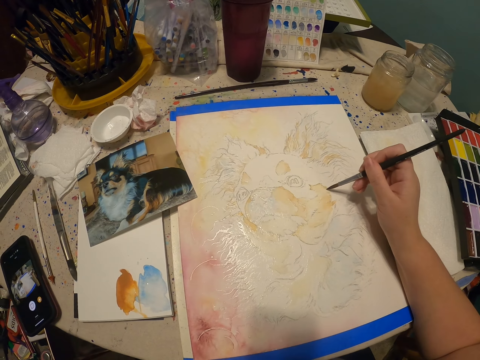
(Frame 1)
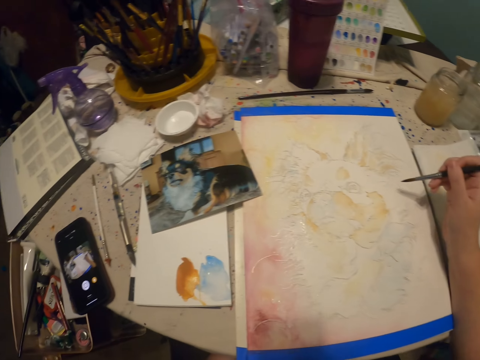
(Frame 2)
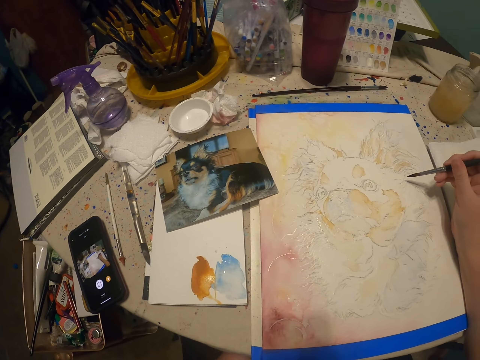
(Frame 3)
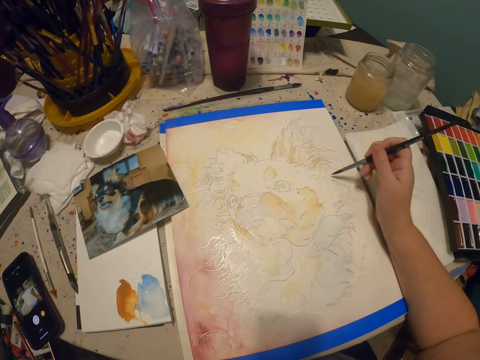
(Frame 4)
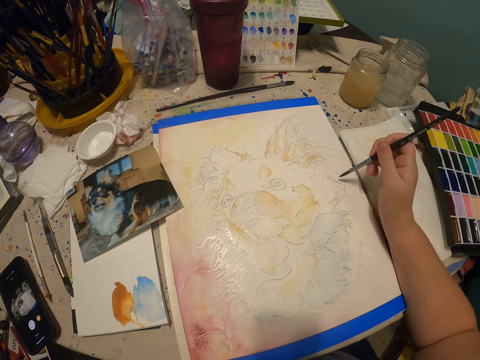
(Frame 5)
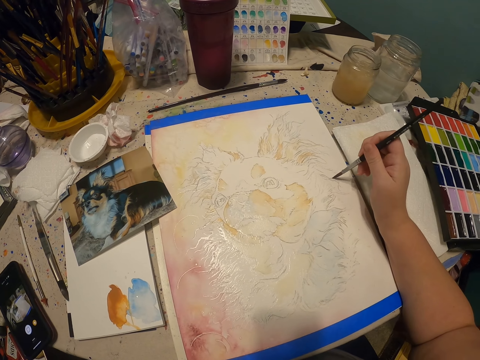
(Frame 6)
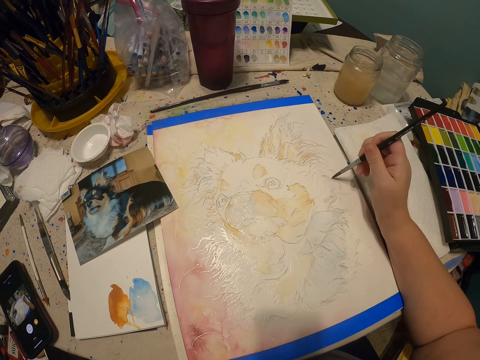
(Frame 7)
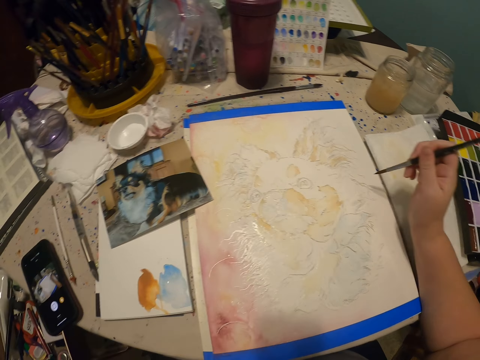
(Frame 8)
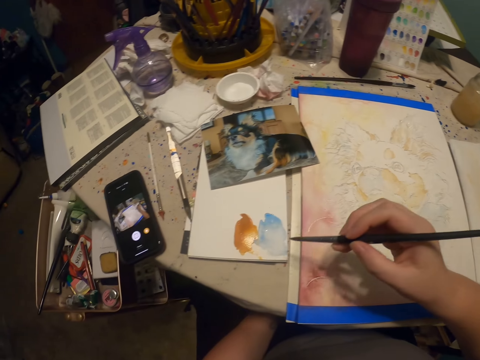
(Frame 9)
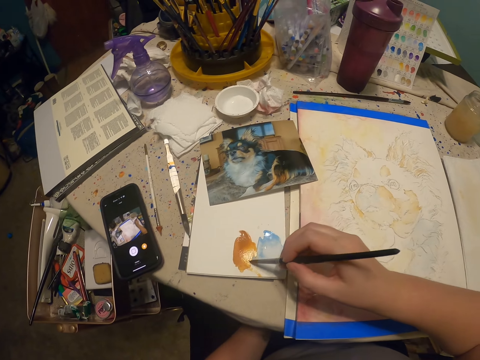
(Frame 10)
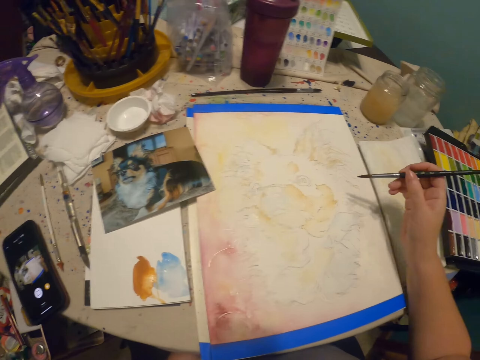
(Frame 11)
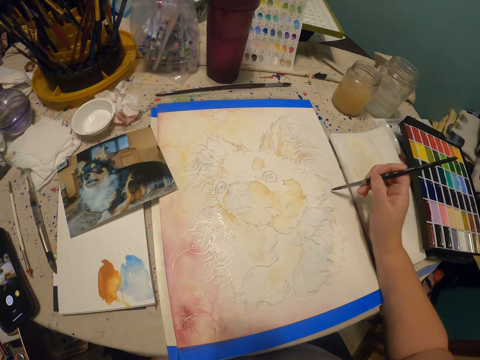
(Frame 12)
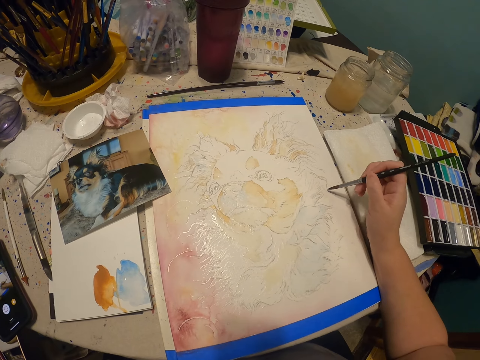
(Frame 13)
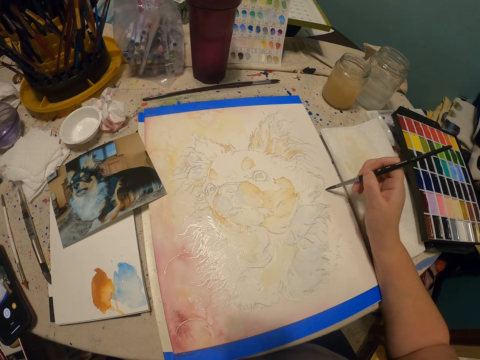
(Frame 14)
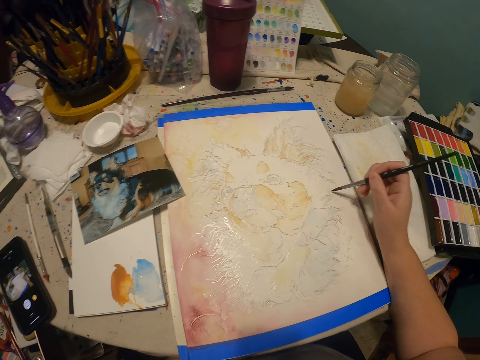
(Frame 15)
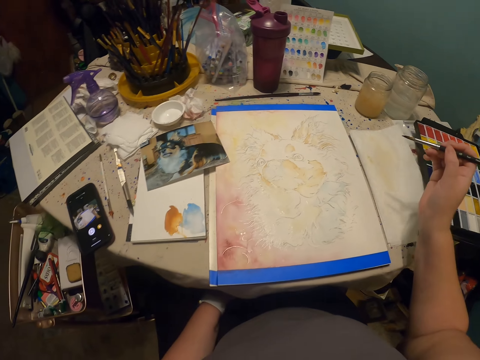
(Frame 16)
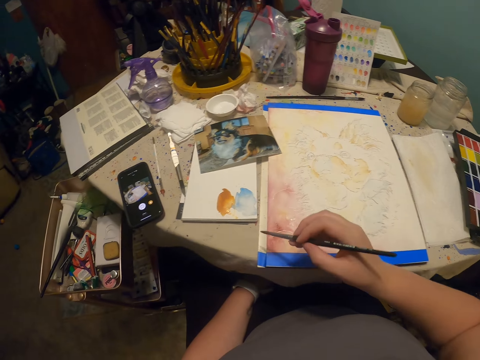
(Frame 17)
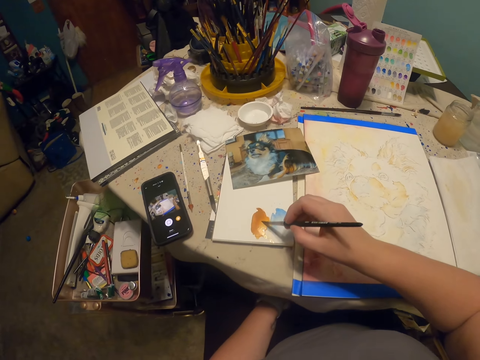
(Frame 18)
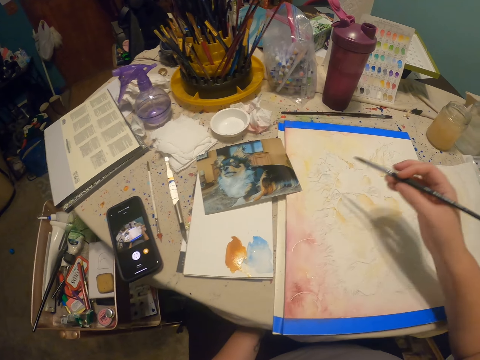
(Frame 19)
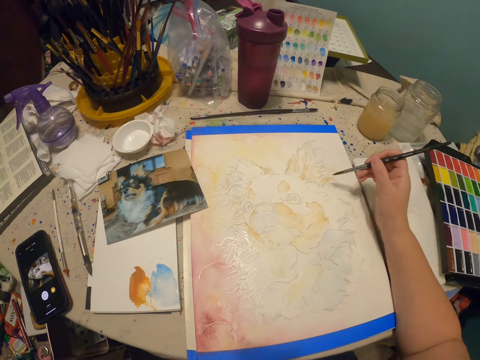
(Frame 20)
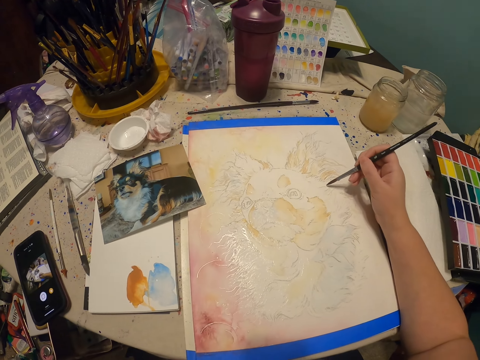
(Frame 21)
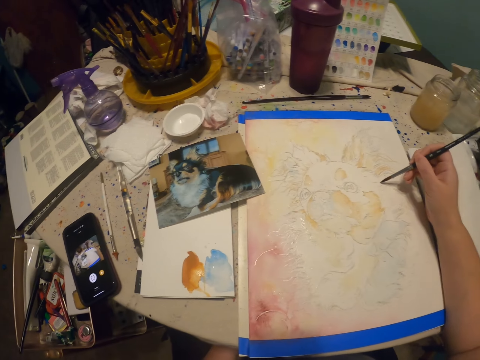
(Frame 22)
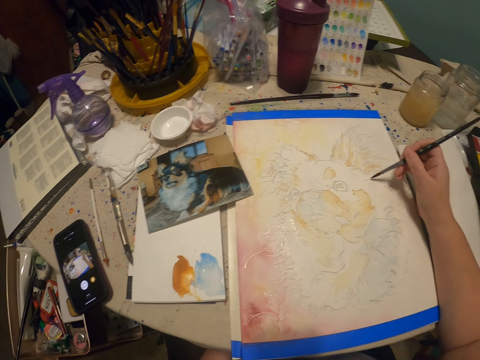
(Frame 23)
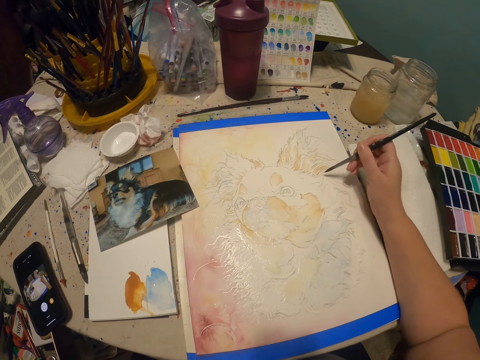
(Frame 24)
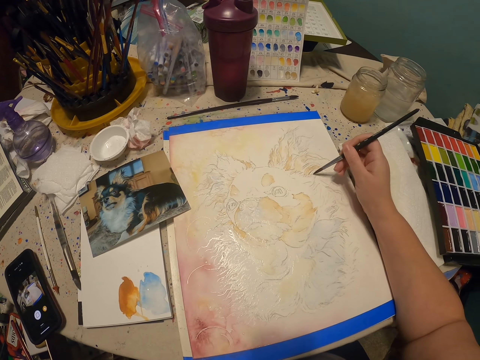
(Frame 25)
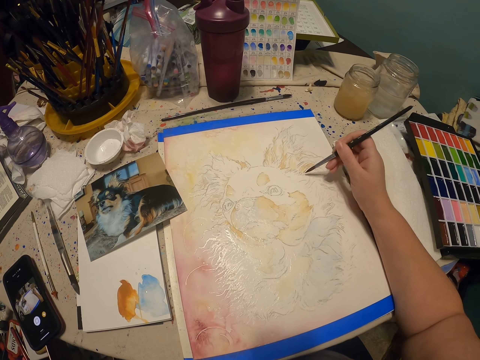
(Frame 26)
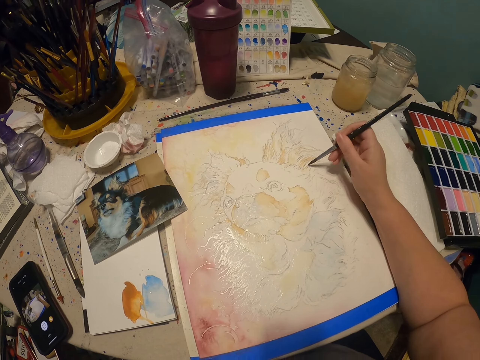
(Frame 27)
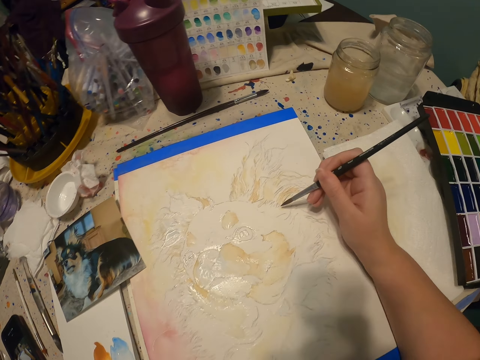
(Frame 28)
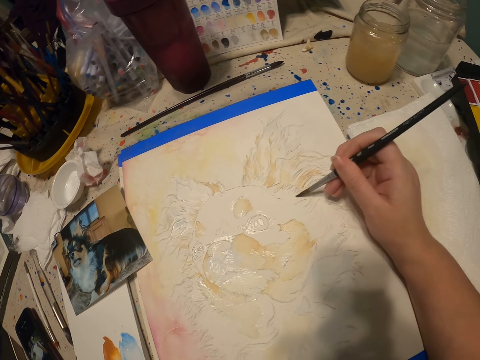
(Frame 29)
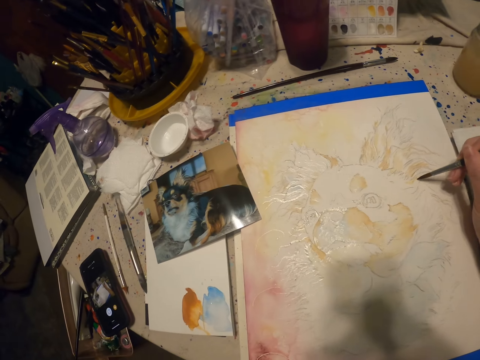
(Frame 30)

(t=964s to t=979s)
The camera wearer paints a drawing. They pick the paint. They paint the drawing. They pick the paint. They paint the drawing.

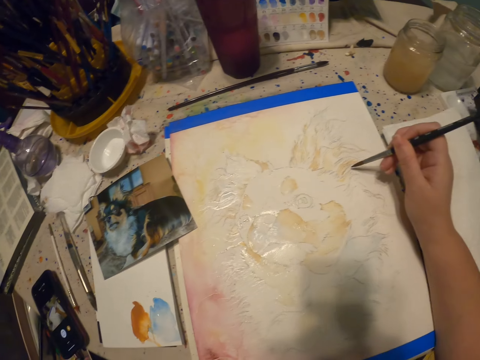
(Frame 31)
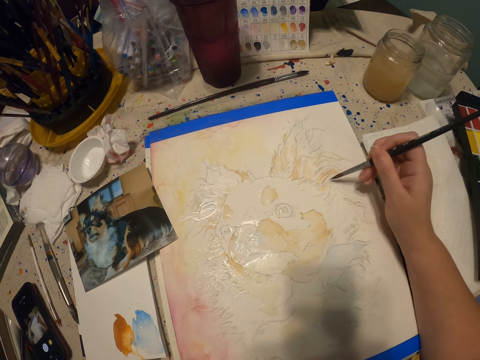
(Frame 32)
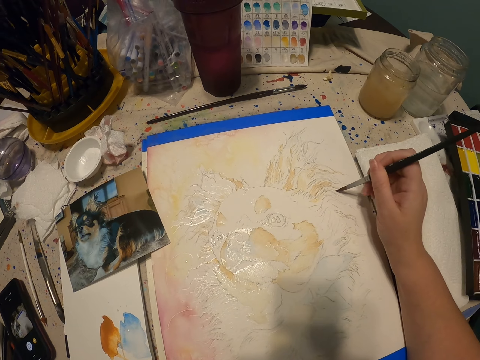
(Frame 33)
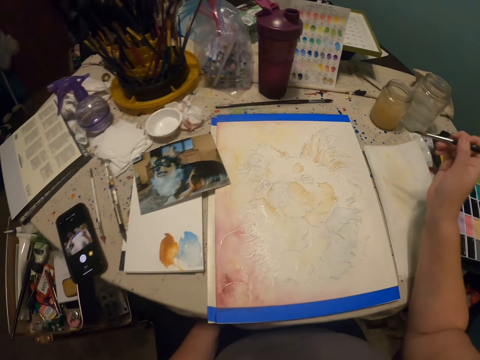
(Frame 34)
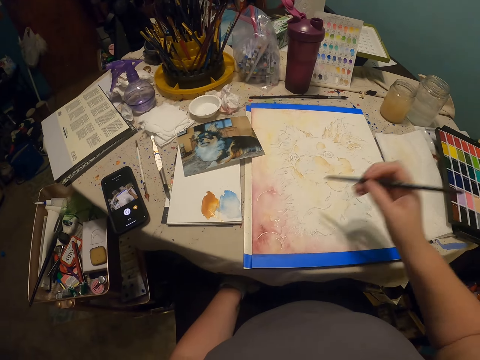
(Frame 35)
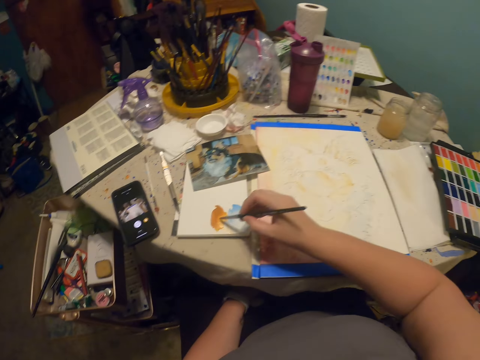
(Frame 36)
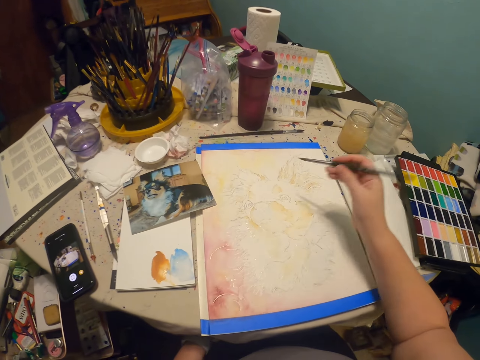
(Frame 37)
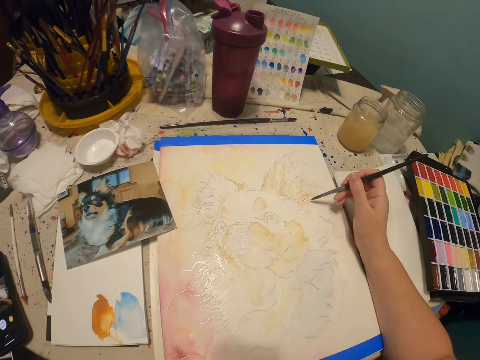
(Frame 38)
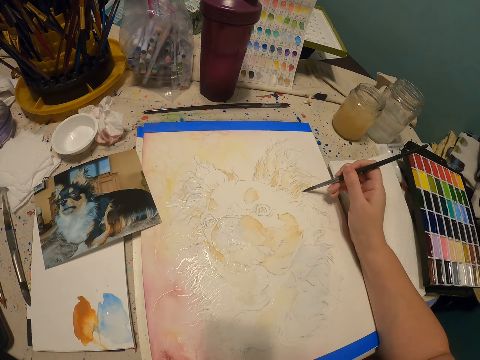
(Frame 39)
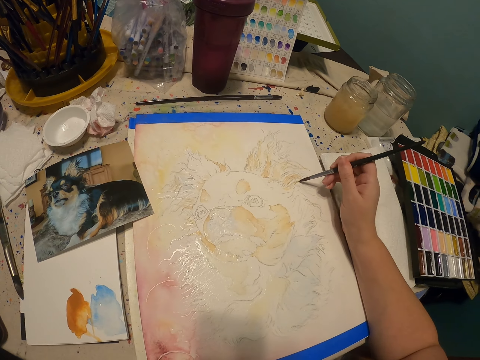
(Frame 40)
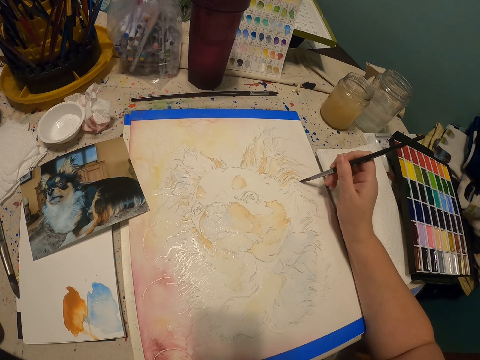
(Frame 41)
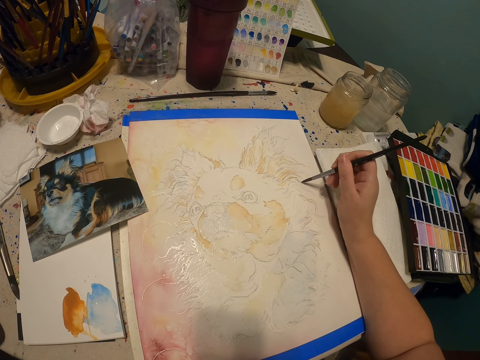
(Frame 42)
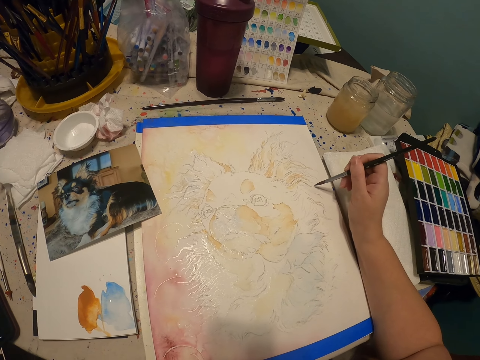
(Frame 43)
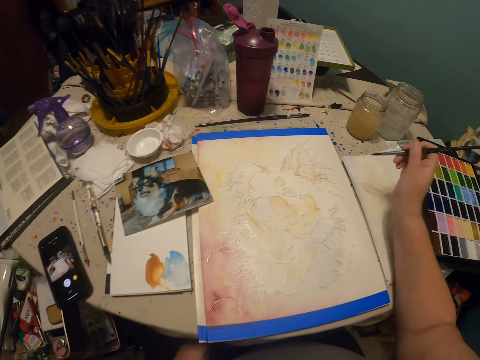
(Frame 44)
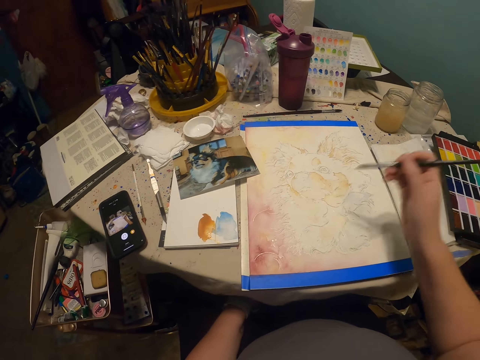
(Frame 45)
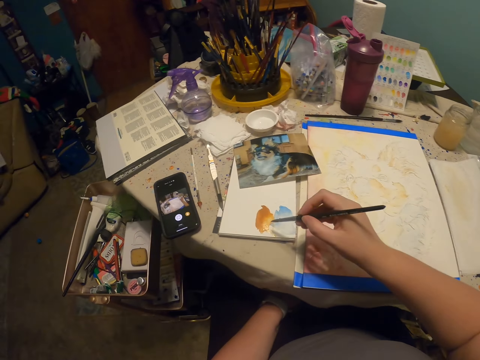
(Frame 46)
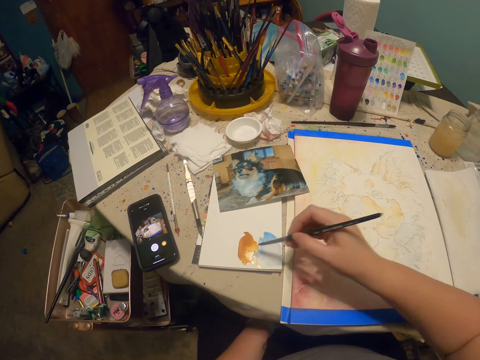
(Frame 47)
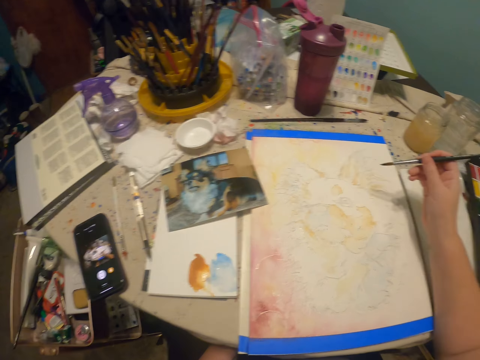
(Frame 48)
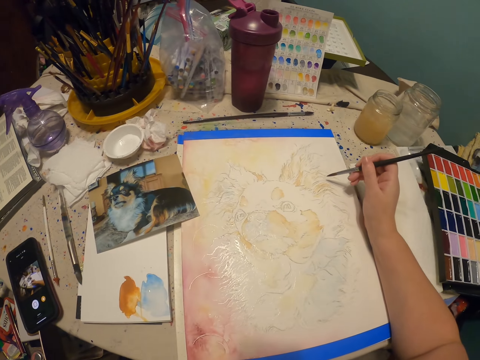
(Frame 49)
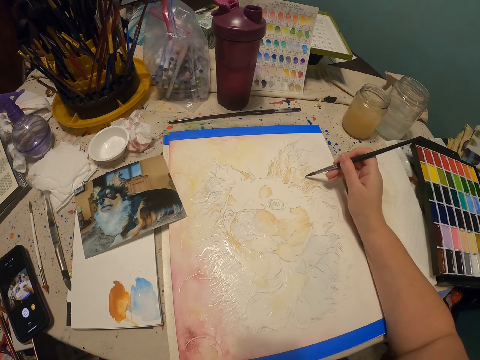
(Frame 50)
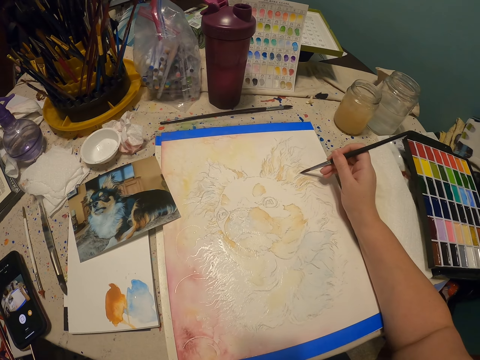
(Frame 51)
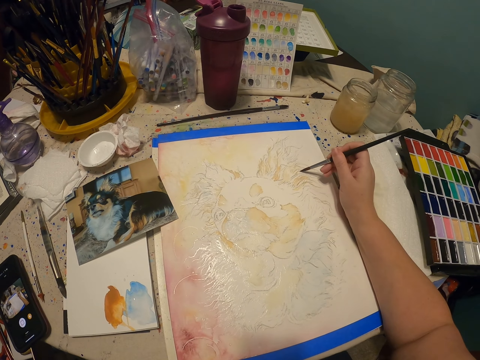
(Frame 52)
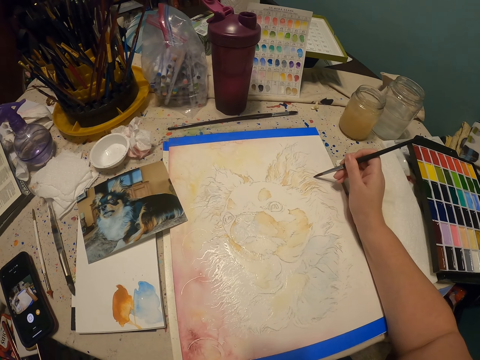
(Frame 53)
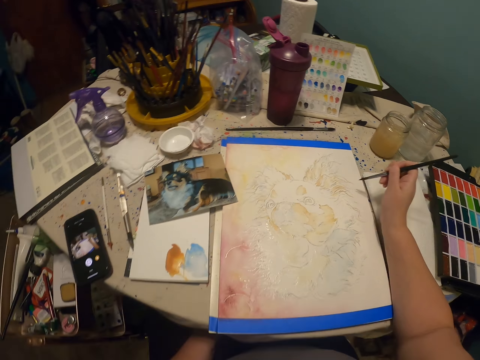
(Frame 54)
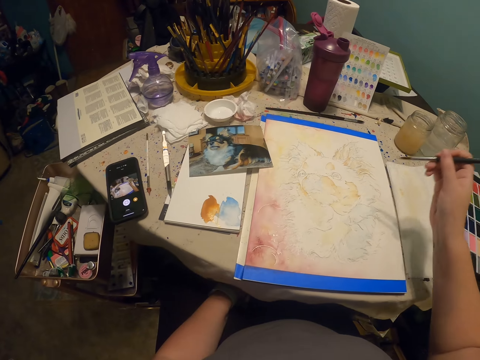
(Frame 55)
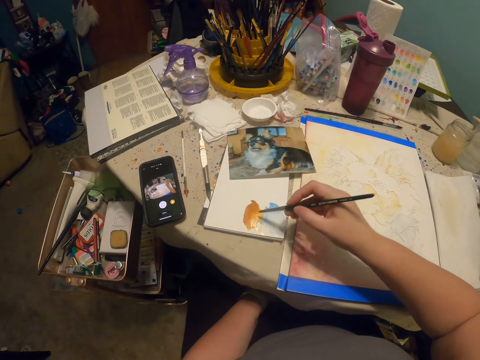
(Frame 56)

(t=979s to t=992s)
The camera wearer picks the paint. They paint a drawing. They pick the paint. They paint the drawing.
